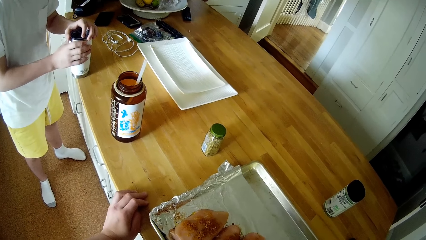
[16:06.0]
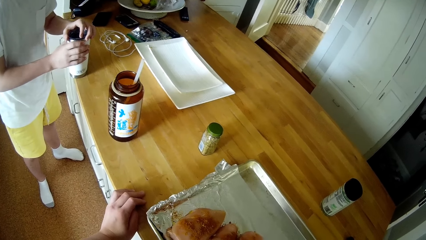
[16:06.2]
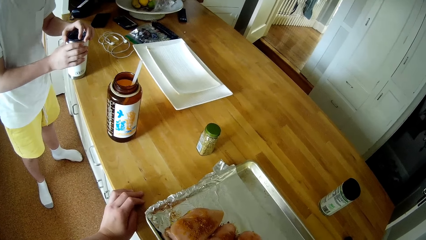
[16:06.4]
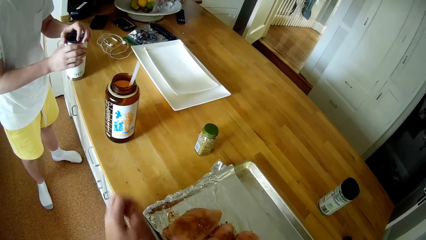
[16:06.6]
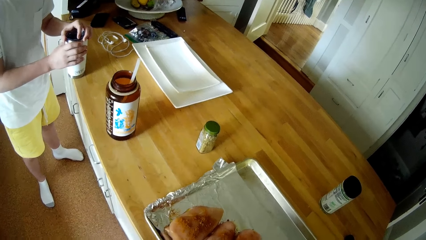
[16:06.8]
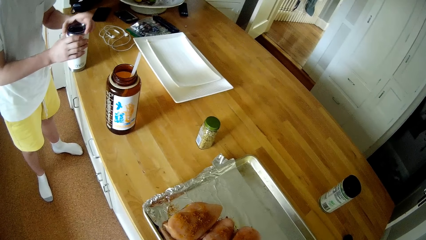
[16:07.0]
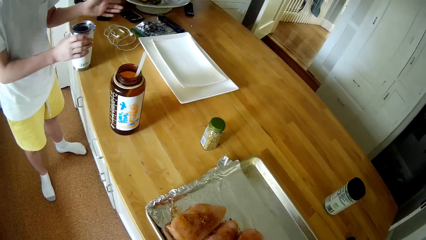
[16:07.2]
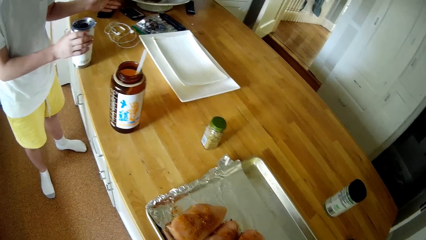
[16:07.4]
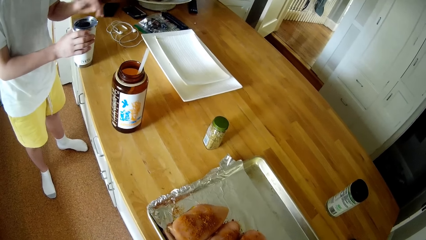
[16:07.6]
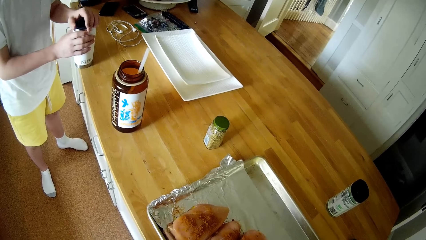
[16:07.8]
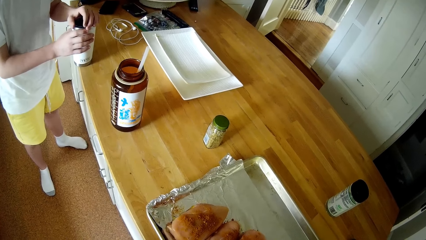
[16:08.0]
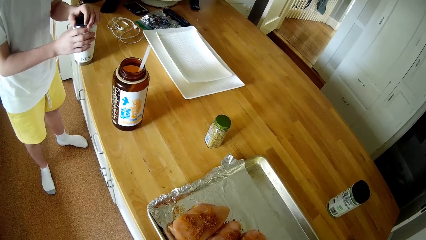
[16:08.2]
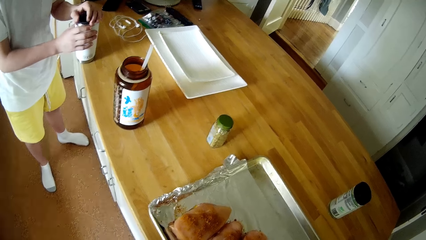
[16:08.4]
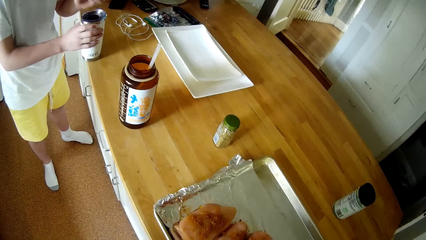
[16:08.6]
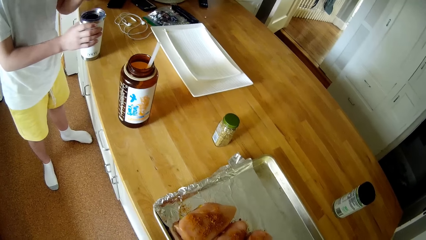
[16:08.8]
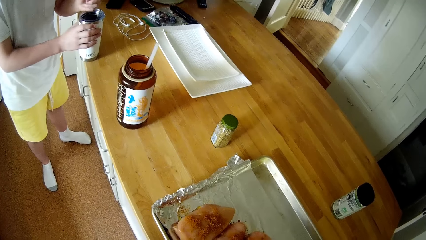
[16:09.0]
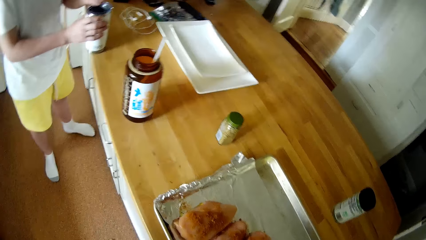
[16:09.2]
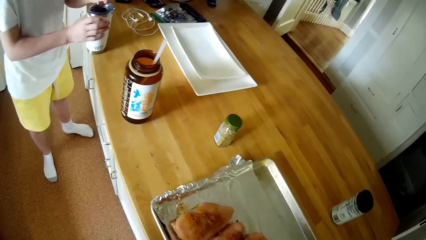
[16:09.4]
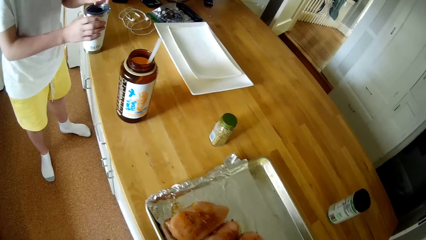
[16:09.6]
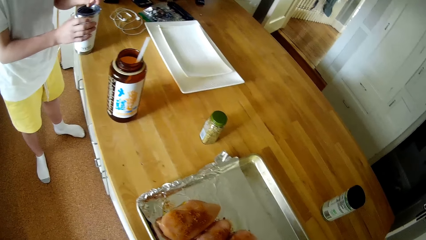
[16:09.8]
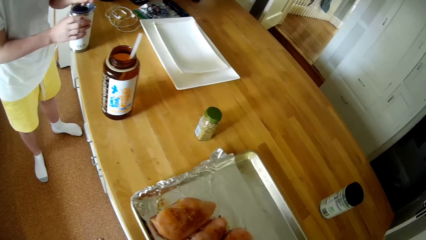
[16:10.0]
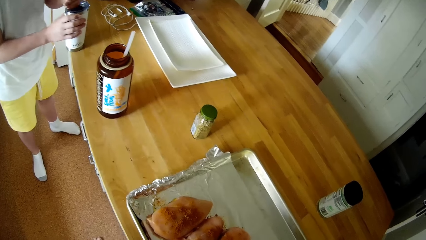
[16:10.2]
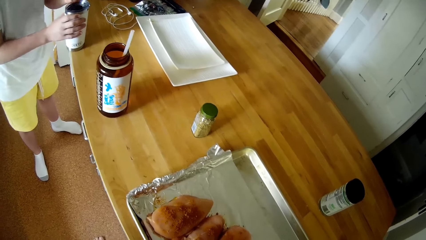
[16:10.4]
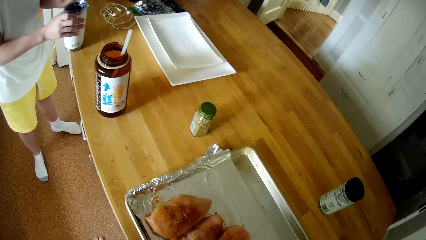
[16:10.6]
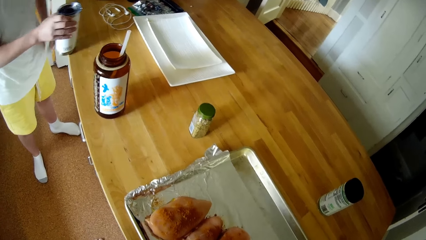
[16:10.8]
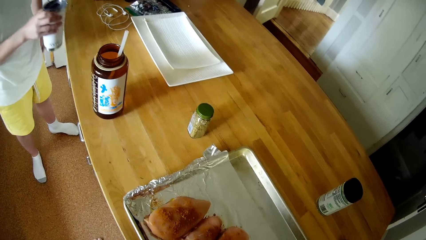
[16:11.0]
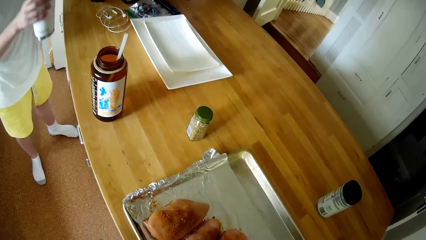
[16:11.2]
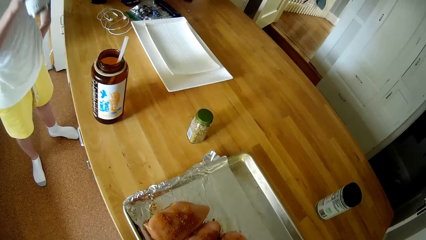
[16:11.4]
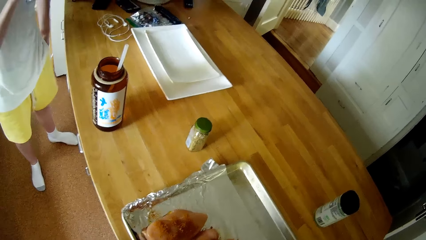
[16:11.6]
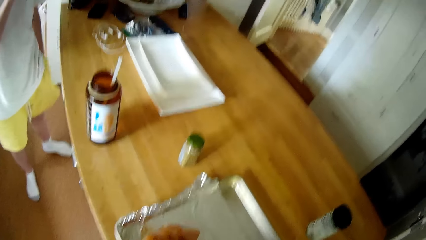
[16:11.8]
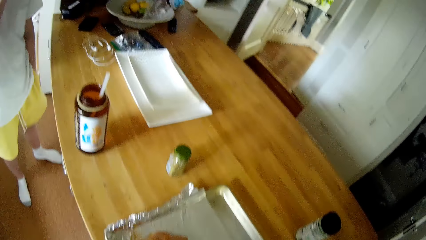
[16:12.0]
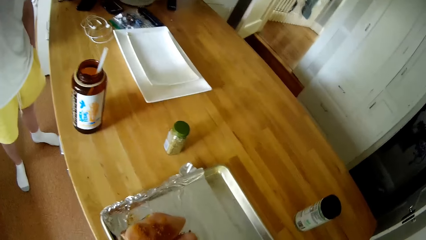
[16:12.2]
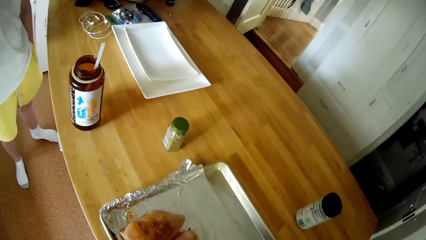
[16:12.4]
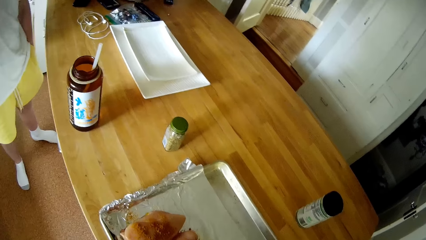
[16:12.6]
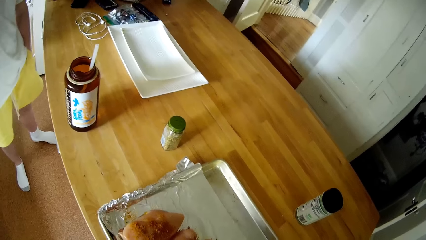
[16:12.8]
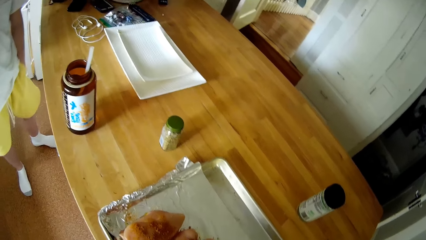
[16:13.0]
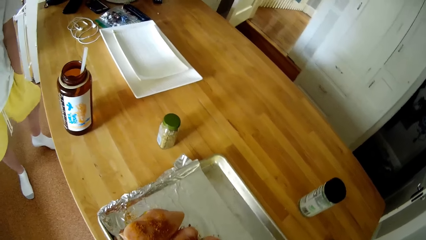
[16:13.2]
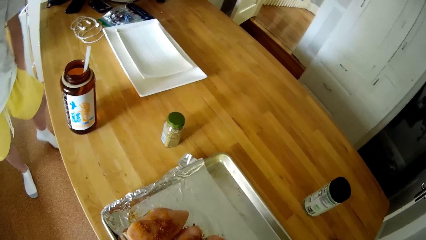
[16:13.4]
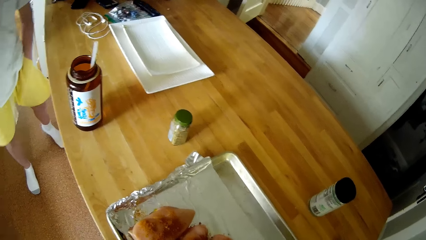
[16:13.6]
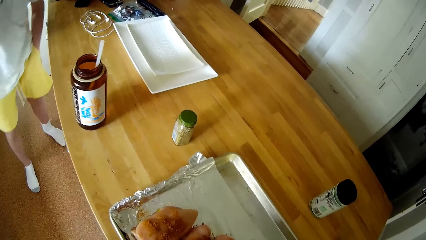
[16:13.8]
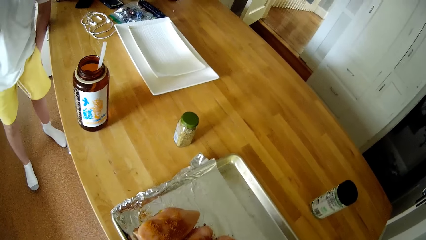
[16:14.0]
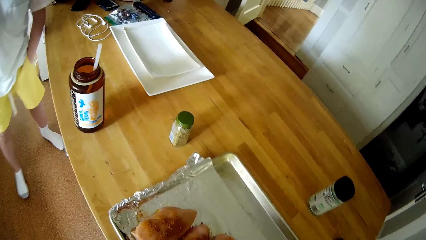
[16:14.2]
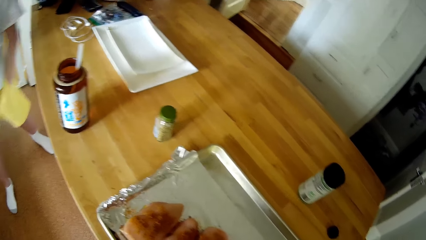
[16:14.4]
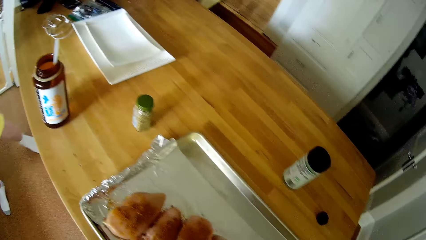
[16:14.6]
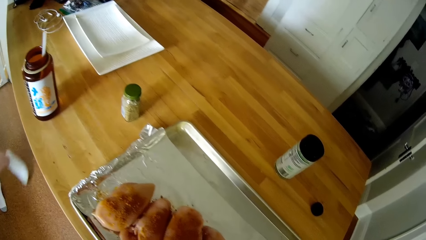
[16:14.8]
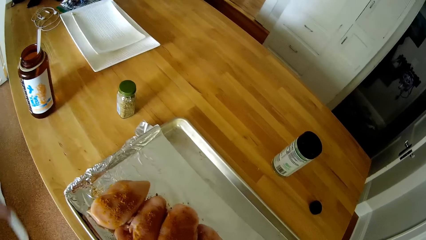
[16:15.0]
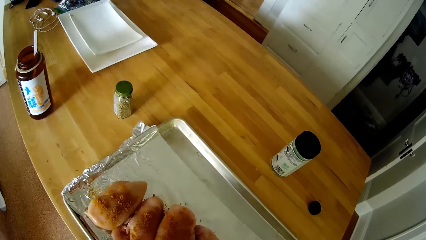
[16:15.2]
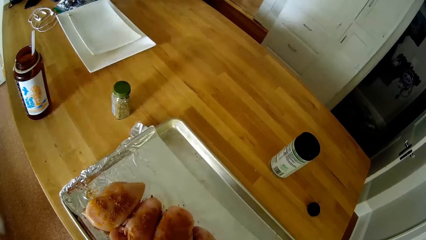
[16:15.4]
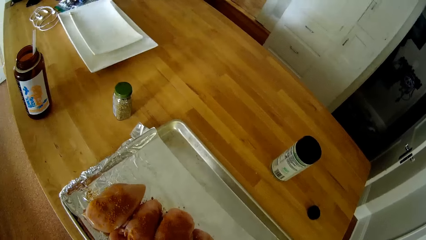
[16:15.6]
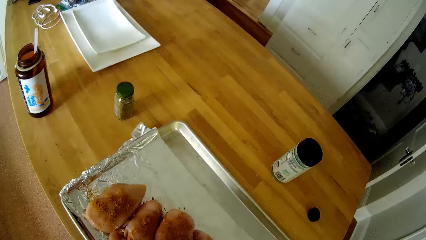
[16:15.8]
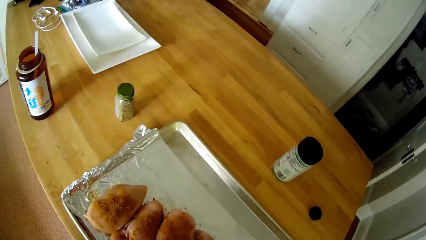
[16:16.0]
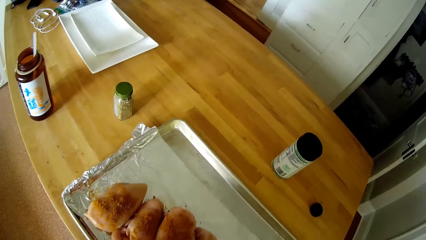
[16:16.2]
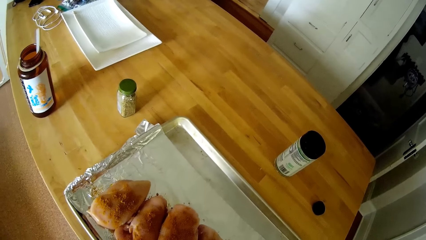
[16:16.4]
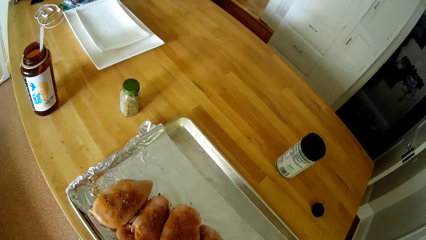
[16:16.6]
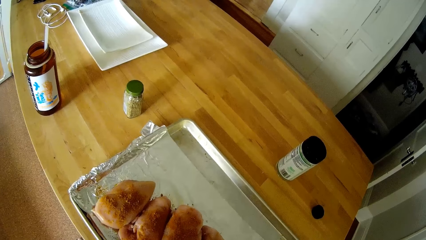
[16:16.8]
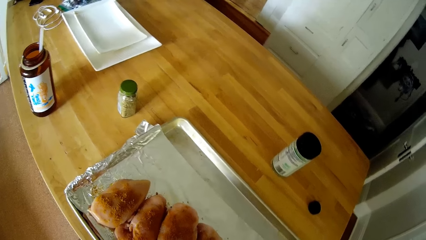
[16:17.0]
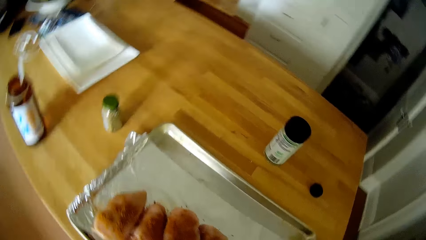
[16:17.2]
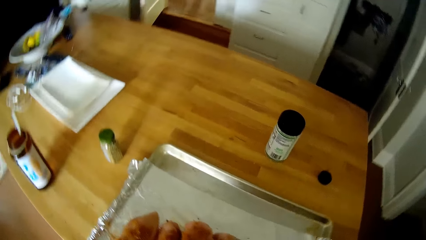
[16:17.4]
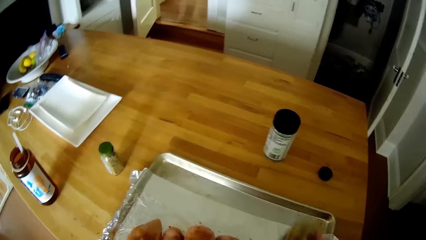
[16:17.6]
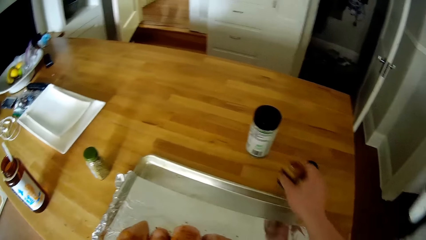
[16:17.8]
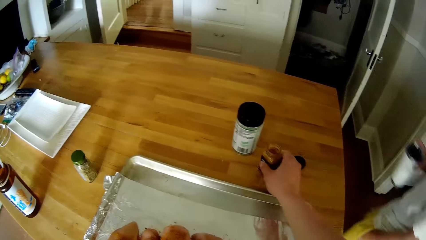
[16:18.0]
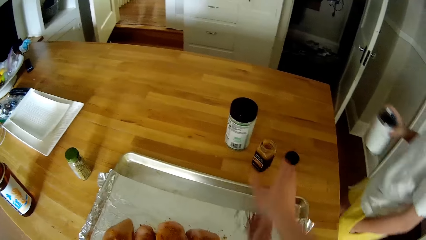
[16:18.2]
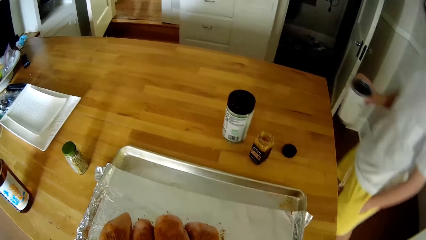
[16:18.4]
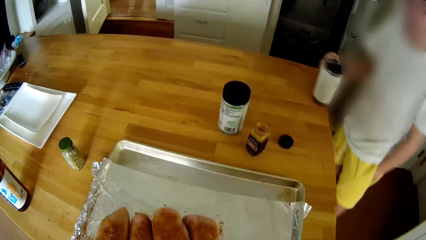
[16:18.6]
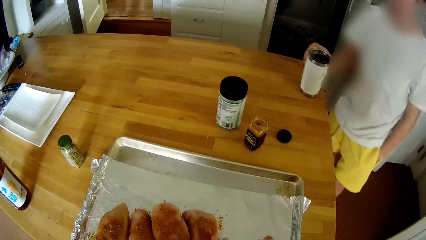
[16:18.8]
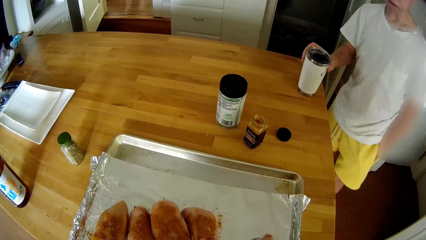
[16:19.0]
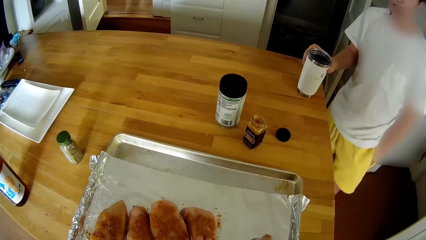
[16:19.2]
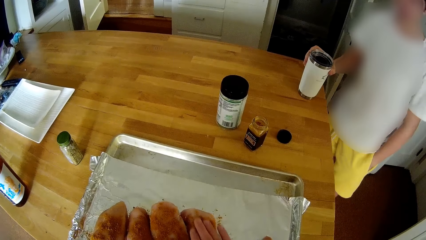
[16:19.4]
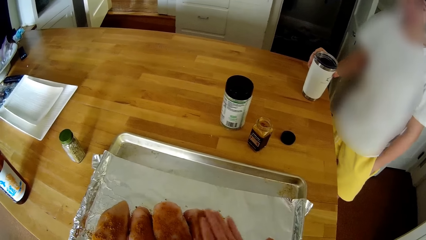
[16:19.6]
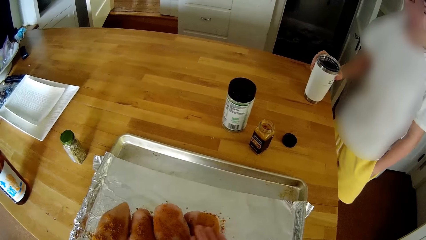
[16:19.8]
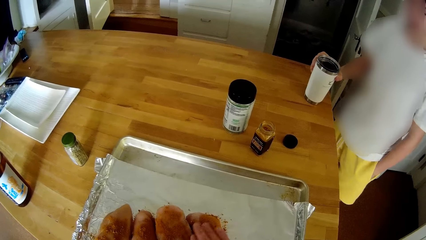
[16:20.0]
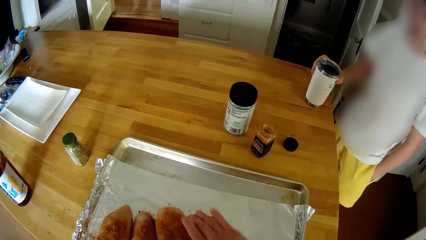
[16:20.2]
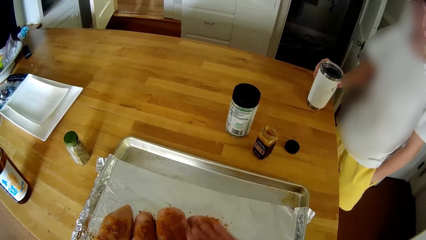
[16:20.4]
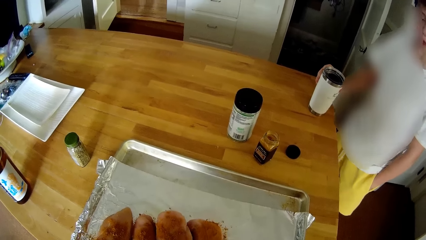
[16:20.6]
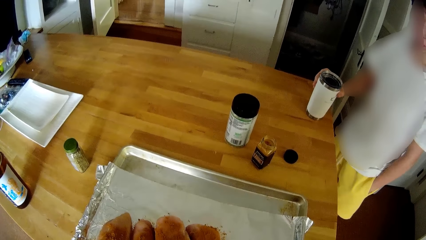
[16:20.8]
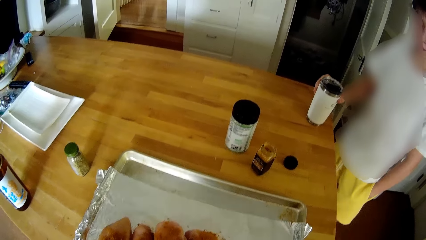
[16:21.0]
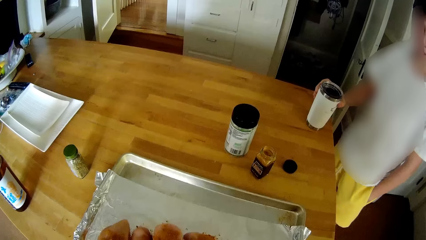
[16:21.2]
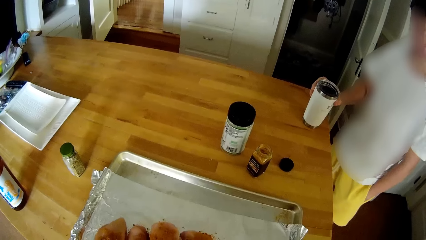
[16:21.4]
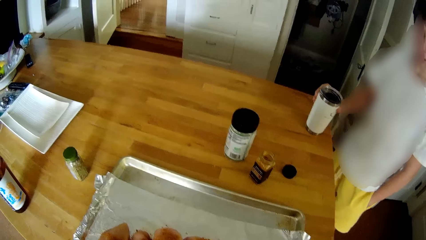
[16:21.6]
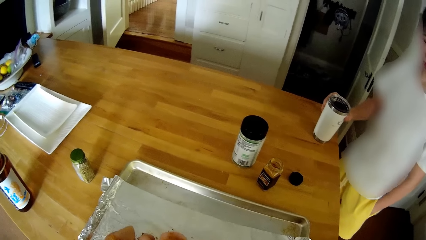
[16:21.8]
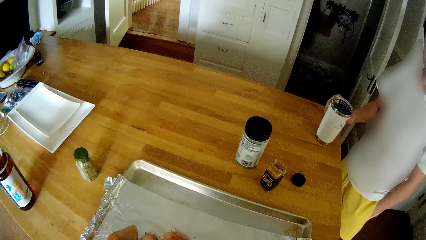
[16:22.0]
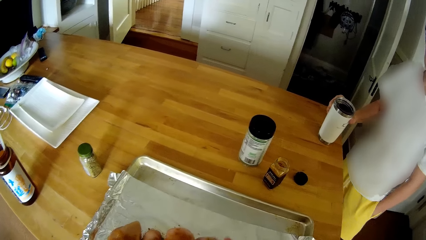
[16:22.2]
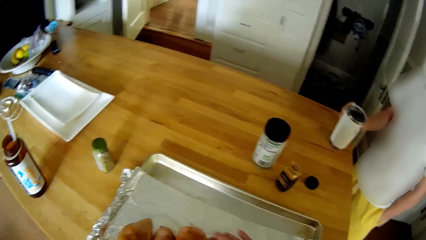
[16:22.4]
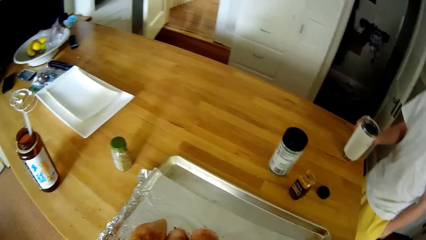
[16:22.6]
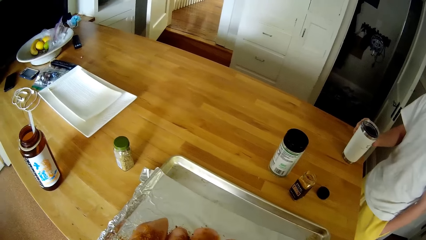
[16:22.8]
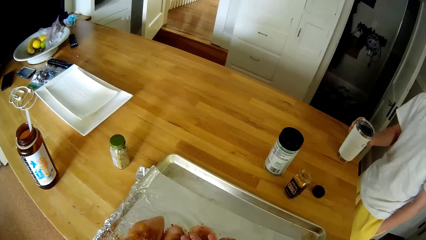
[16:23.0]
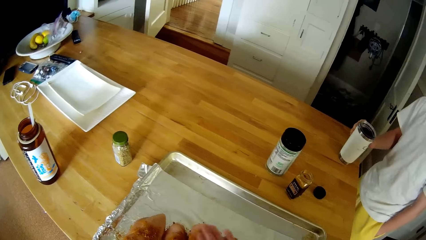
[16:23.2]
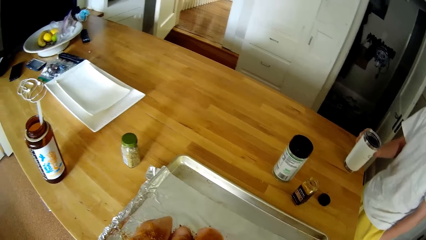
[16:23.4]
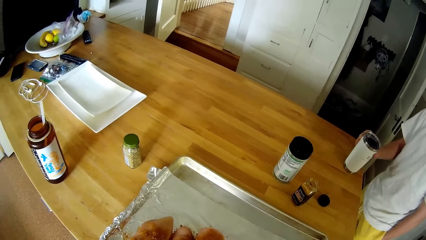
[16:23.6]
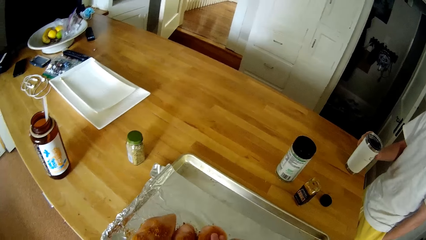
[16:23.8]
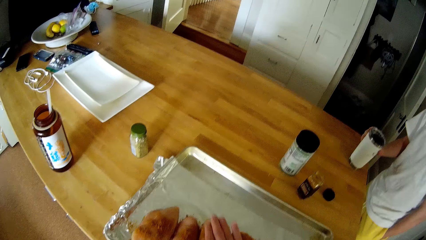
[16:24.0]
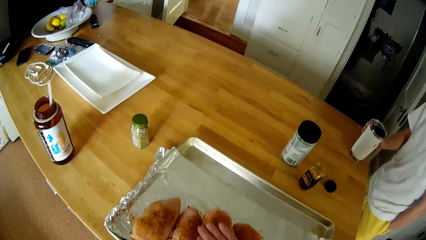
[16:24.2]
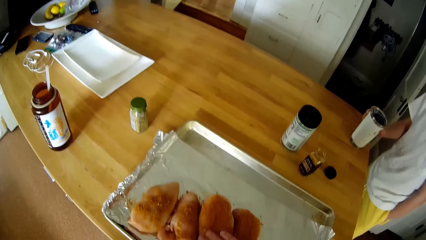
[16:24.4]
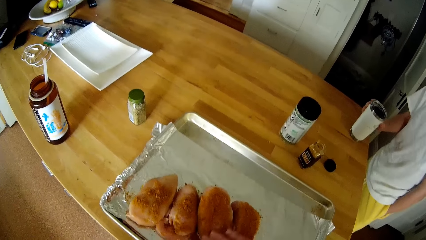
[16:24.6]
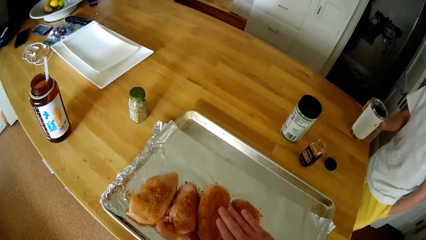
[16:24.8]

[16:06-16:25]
A boy dialogues with the camera wearer. The boy picks the cup from the kitchen table with his right hand. The boy puts his left hand in his shorts pocket and drinks from the cup with his right hand. The boy walks around the kitchen. The camera wearer drops the curry powder on the kitchen table with his right hand. The boy drops the cup on the kitchen table with his right hand. The camera wearer spreads the curry on the chicken with his right hand. He converses with the boy.
